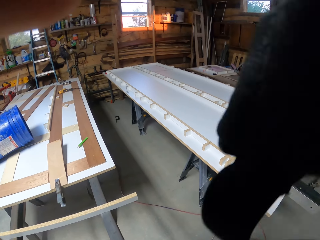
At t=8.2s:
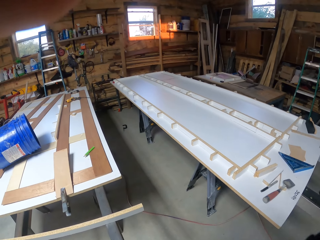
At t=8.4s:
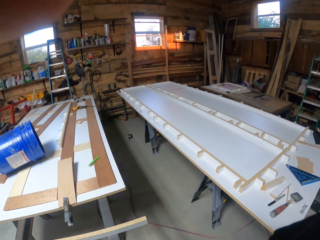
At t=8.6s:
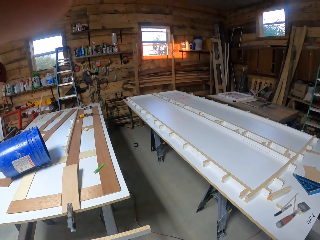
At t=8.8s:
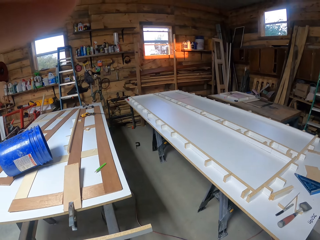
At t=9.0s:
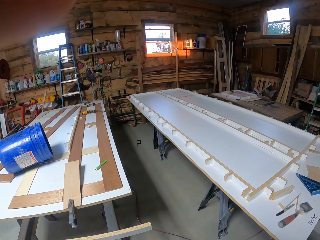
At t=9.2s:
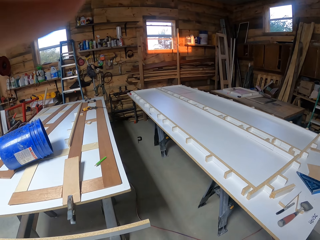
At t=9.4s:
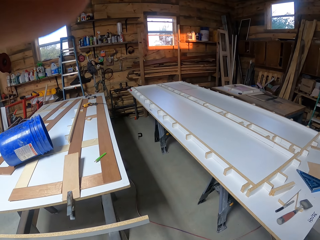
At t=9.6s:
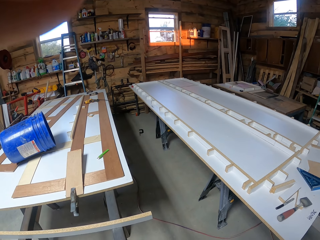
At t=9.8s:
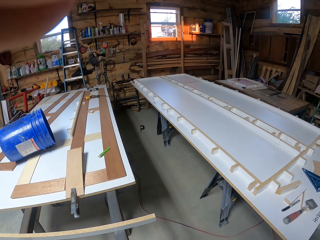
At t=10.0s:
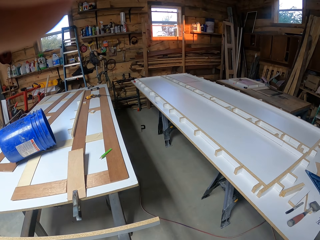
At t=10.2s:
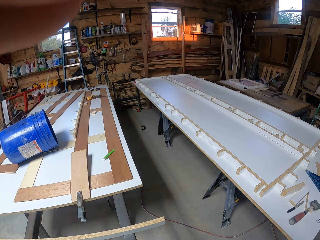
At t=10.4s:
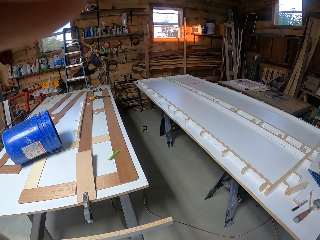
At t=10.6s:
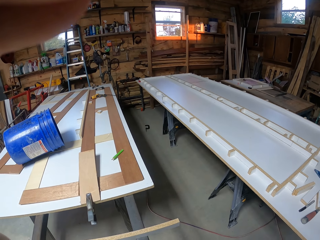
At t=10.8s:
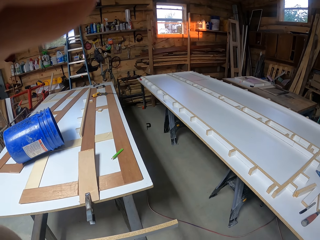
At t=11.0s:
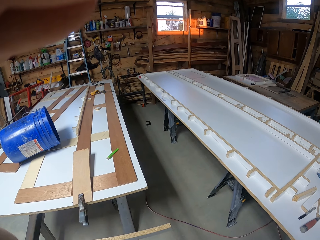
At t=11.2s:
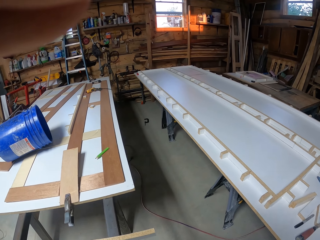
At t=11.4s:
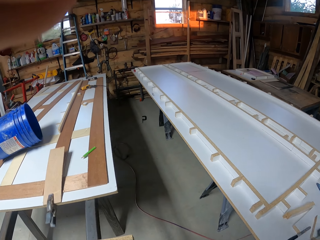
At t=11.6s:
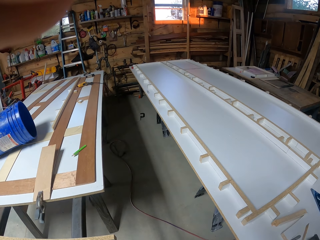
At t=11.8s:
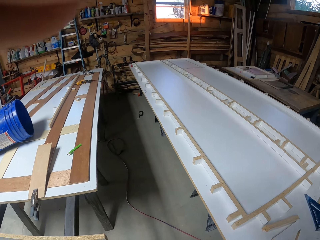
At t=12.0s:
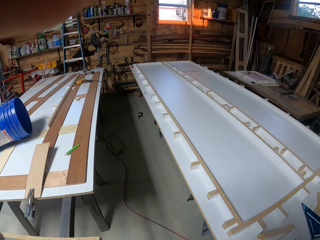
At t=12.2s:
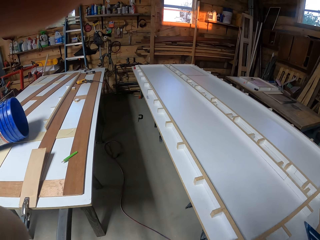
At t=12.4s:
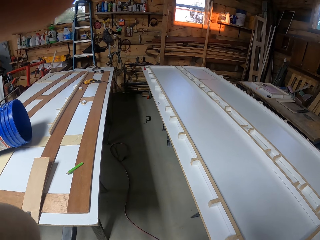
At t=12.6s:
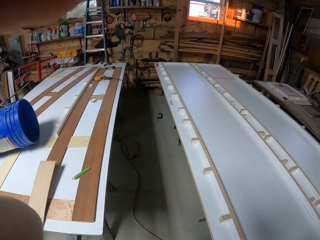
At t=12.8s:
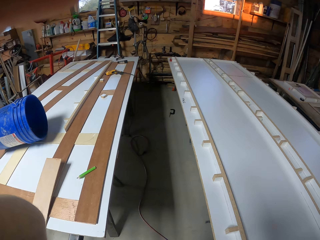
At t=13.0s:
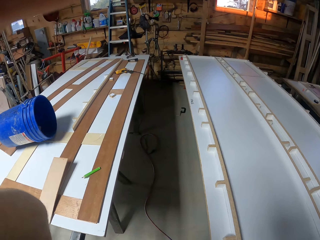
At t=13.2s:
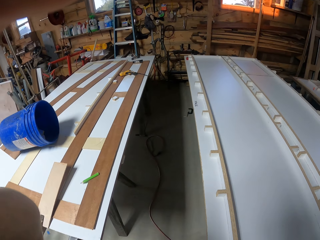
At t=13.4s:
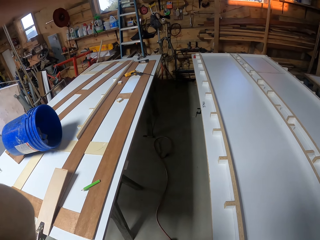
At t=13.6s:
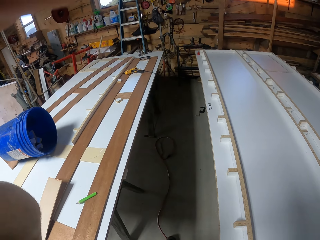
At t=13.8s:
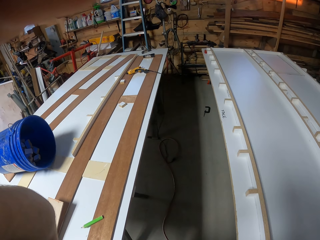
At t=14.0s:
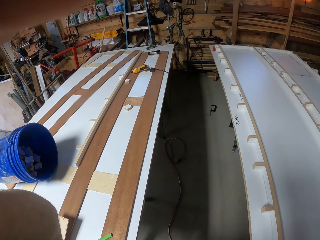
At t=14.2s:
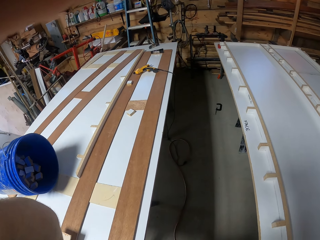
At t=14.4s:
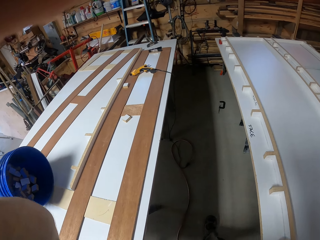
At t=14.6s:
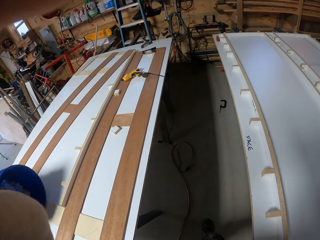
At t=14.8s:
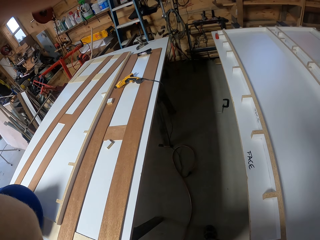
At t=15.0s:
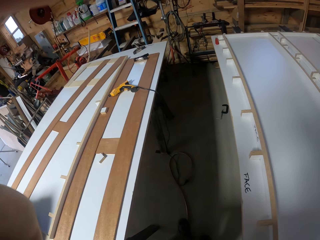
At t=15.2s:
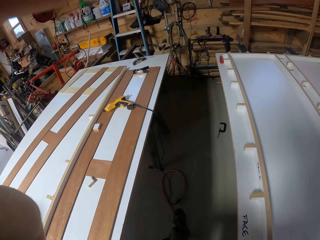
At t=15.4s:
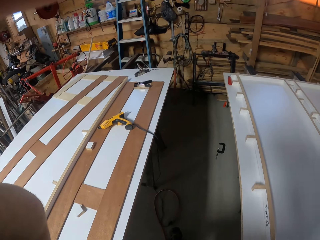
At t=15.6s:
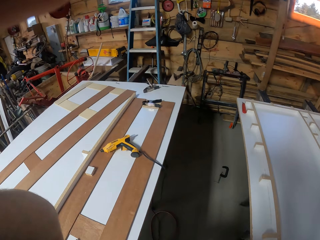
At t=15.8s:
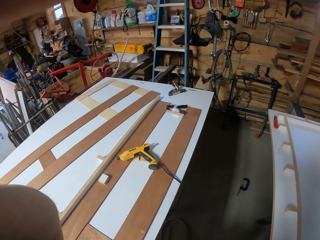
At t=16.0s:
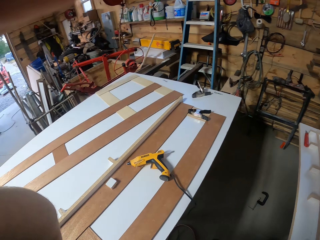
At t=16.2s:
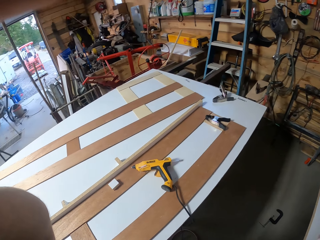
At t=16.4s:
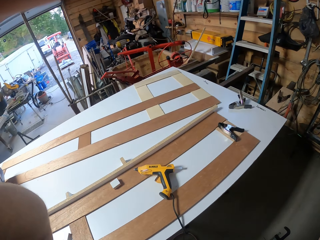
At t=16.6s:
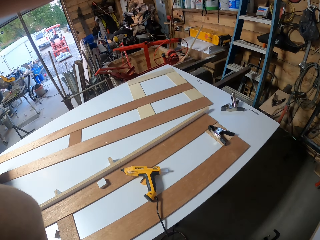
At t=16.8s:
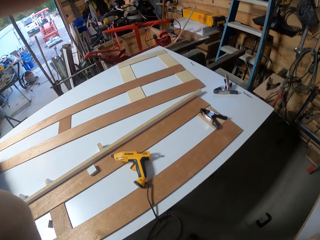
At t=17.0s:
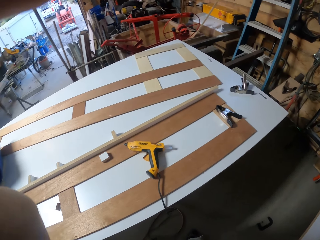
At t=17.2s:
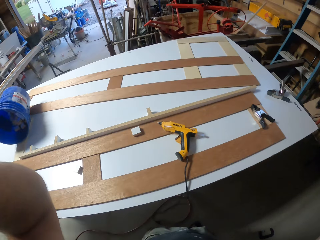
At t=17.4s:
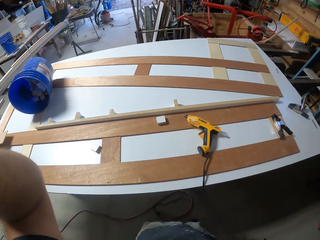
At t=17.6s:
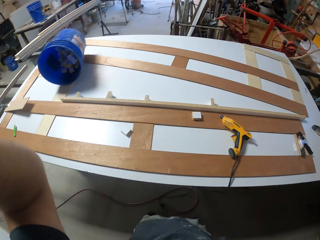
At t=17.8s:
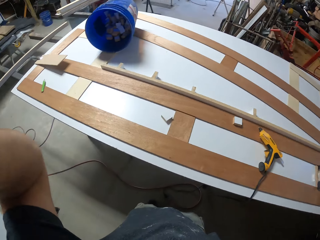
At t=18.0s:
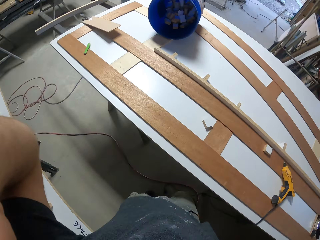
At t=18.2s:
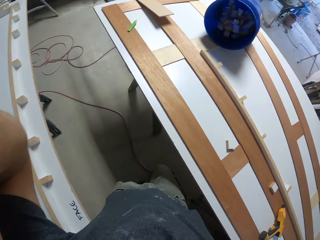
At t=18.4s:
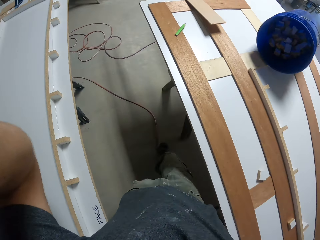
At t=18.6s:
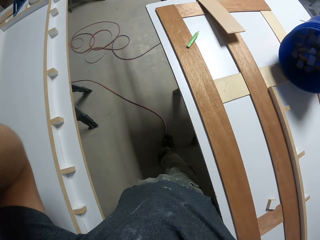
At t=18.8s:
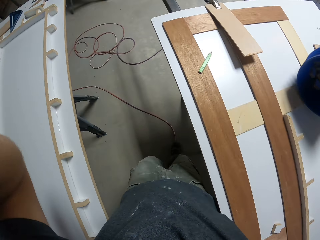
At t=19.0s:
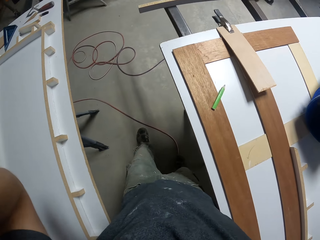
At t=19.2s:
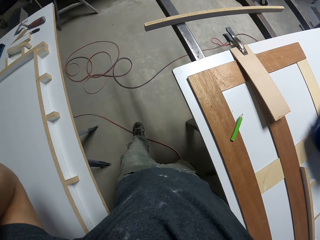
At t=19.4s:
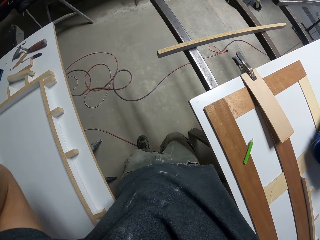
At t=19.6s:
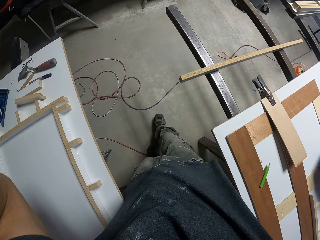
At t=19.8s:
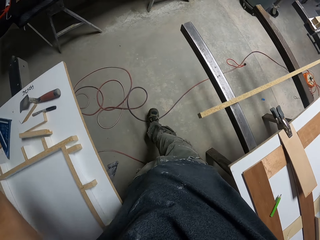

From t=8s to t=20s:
The camera wearer stands in the room. They walk in the room.

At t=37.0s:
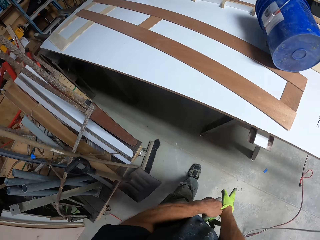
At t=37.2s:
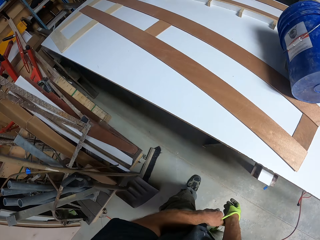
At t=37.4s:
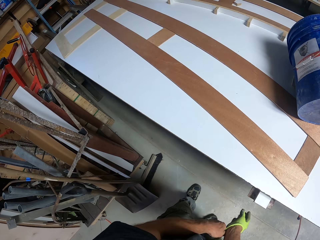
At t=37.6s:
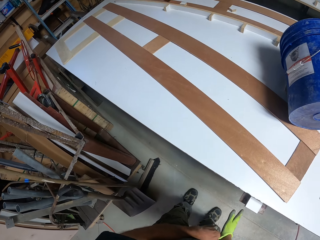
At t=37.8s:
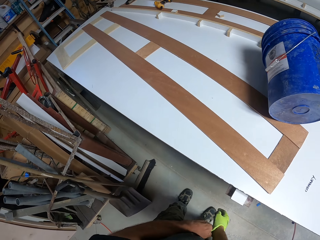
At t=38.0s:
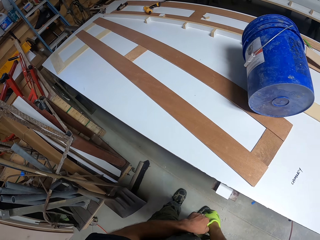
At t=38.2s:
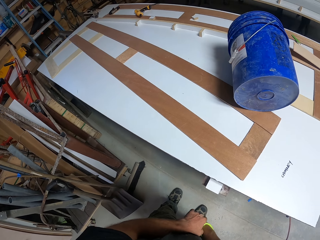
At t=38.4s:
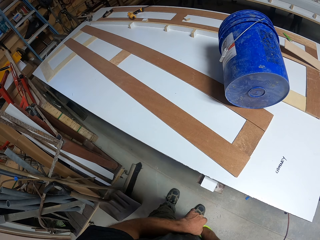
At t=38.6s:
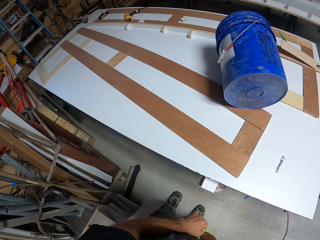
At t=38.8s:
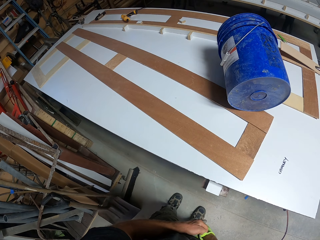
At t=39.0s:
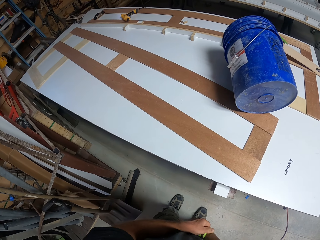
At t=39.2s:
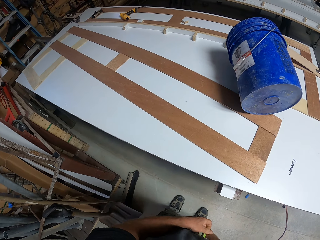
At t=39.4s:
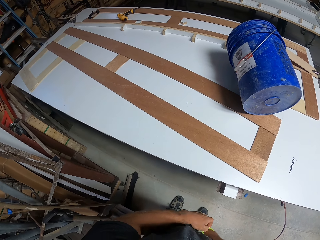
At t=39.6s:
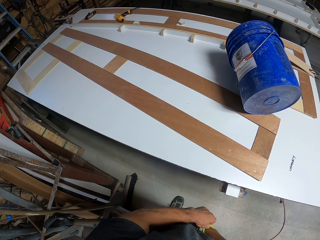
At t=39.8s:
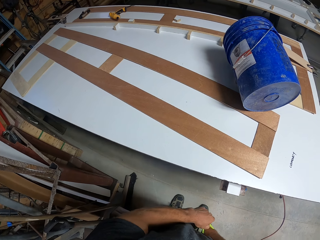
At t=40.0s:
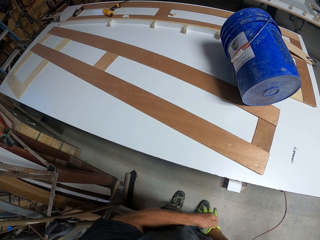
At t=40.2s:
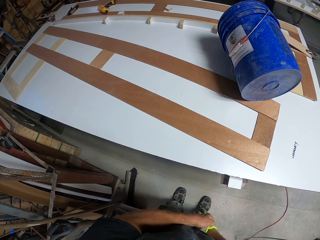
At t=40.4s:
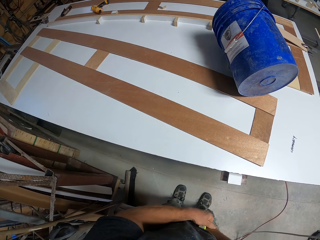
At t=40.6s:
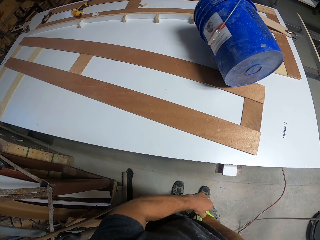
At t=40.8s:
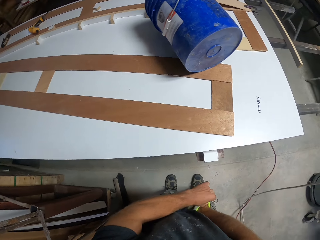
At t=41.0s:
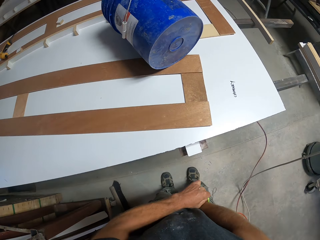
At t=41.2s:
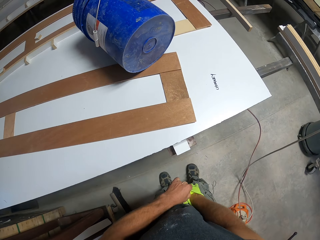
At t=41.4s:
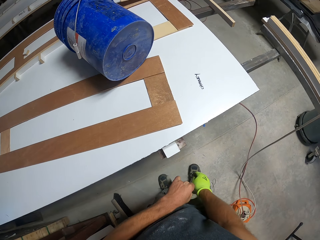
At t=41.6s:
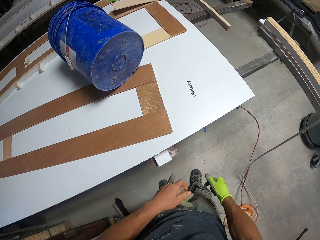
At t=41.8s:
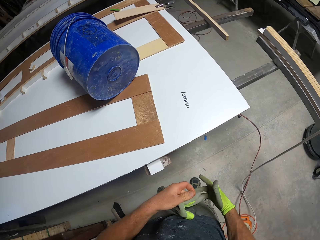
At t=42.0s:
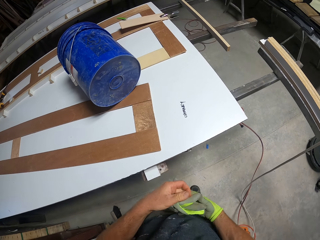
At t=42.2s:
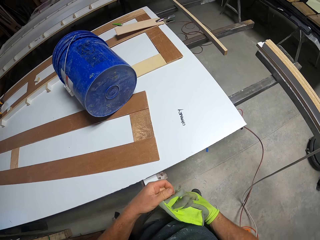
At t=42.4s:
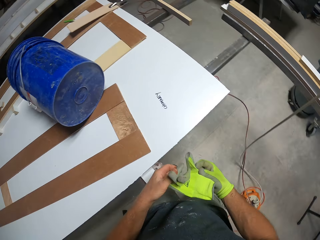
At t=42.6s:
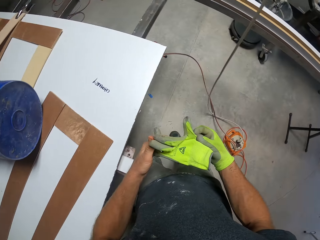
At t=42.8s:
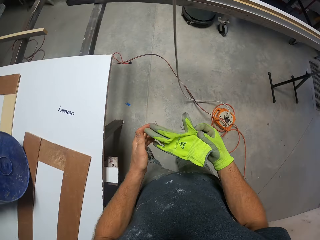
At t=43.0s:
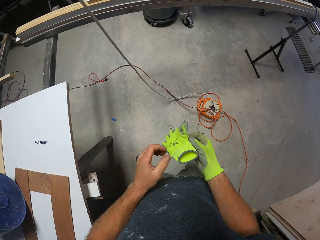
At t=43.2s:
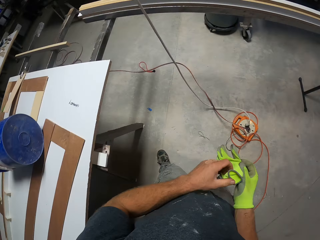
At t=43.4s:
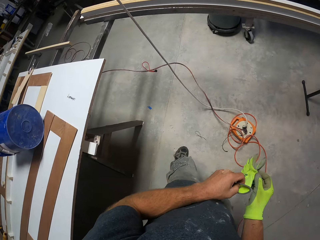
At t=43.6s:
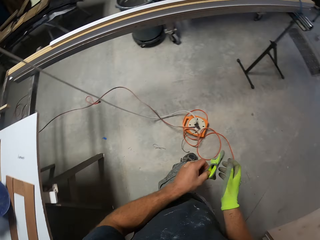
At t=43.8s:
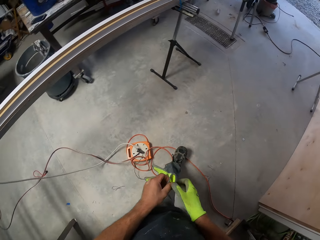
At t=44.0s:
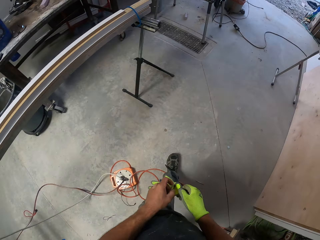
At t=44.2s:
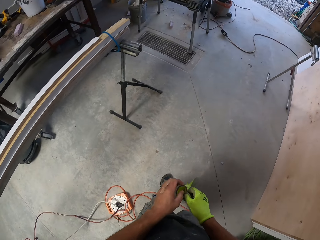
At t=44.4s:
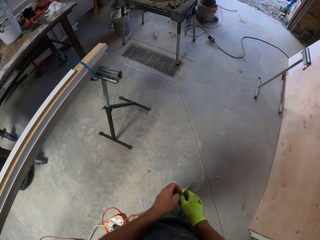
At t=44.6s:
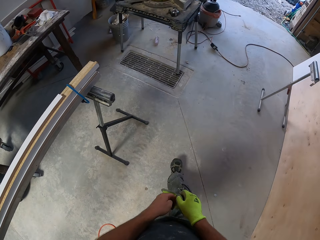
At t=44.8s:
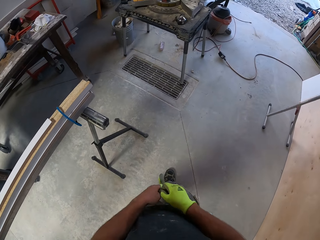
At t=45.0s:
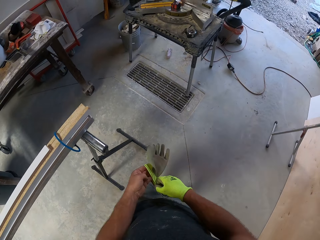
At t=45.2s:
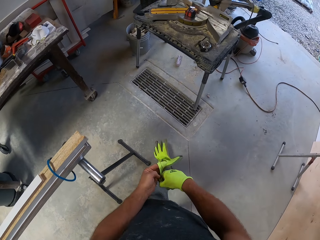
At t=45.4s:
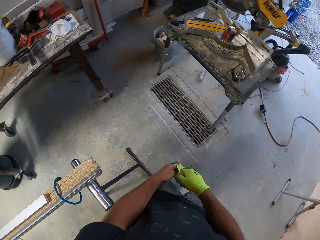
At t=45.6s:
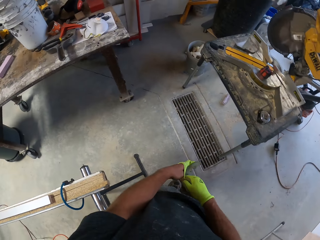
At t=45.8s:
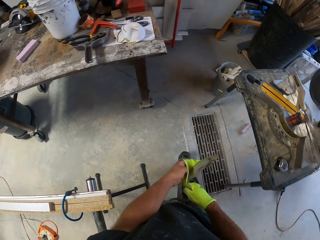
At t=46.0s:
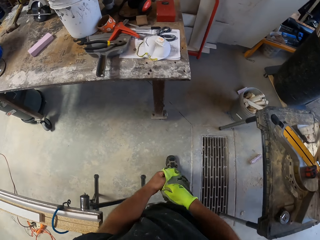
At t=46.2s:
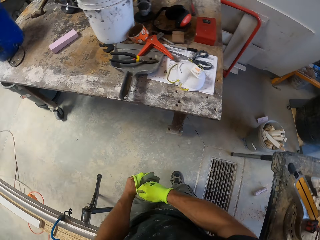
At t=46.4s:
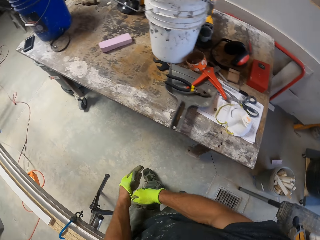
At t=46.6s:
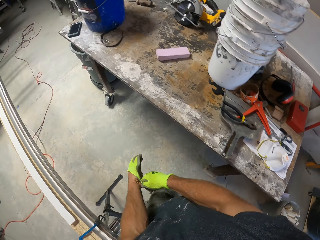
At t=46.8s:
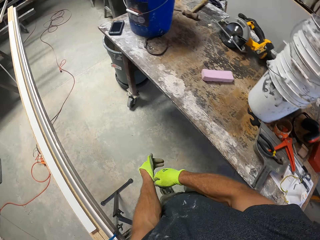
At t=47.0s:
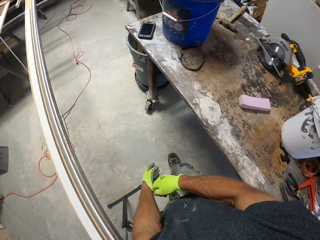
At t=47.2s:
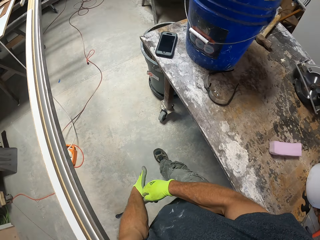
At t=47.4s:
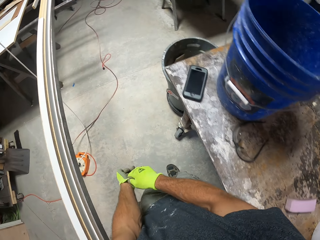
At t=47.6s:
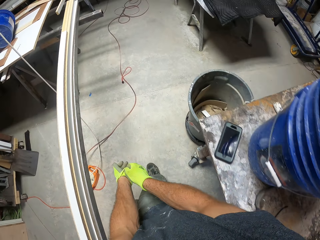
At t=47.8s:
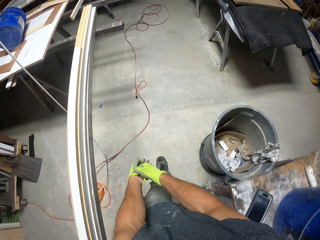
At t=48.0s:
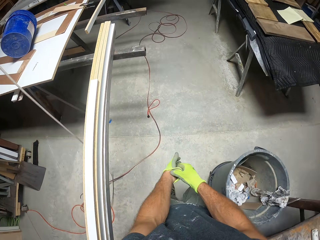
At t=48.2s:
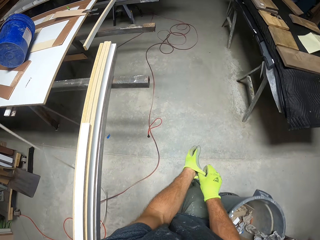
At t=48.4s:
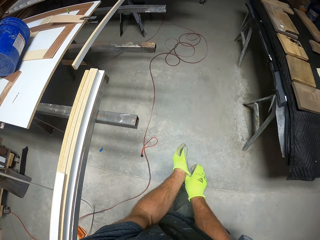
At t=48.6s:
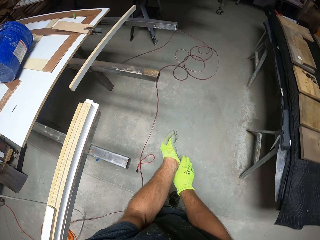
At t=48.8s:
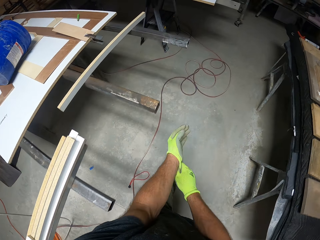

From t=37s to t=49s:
The camera wearer walks in the room. They stand at a point. They walk in the room and wear another glove.
